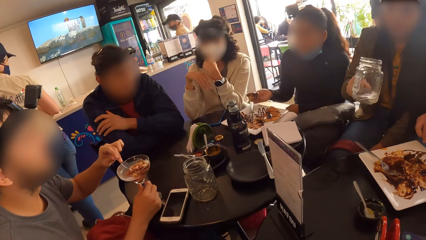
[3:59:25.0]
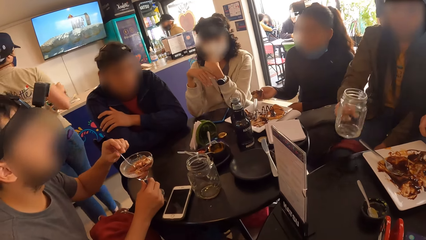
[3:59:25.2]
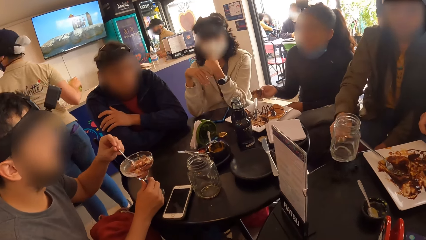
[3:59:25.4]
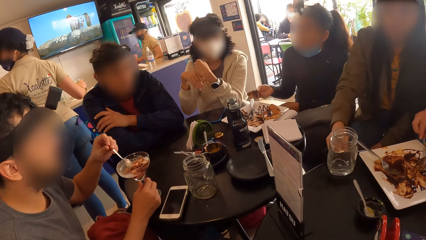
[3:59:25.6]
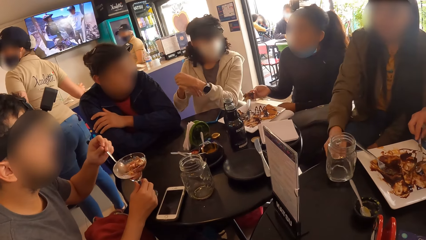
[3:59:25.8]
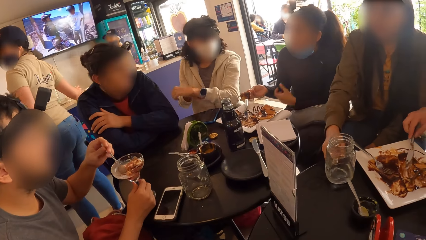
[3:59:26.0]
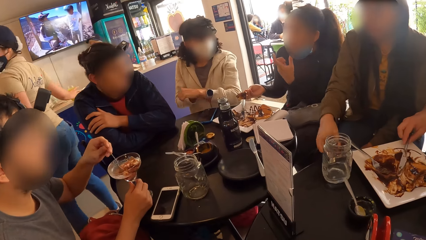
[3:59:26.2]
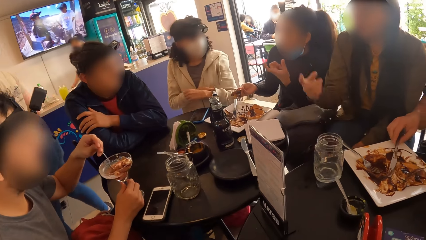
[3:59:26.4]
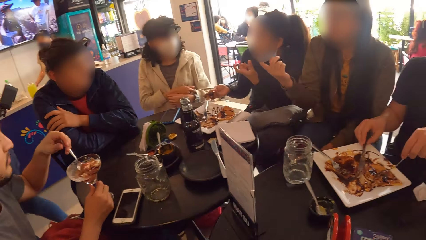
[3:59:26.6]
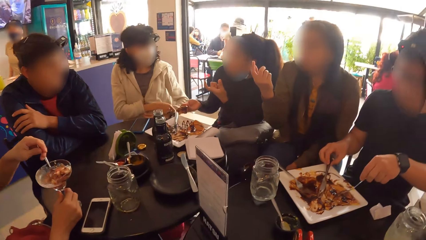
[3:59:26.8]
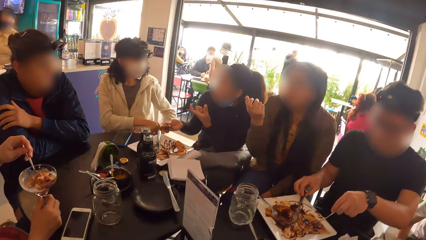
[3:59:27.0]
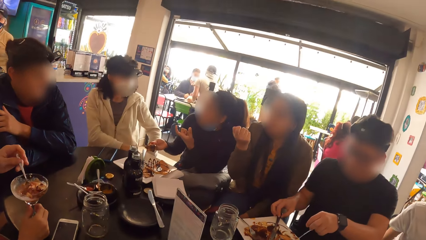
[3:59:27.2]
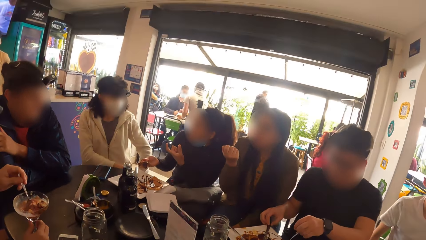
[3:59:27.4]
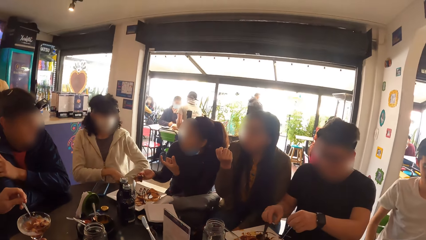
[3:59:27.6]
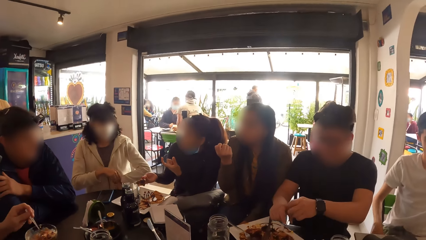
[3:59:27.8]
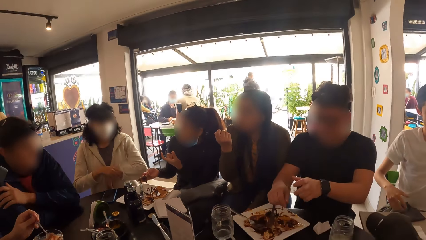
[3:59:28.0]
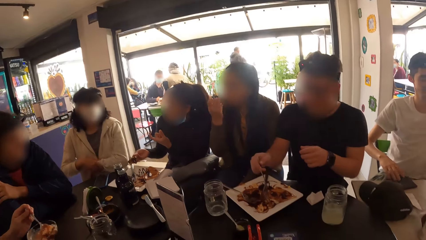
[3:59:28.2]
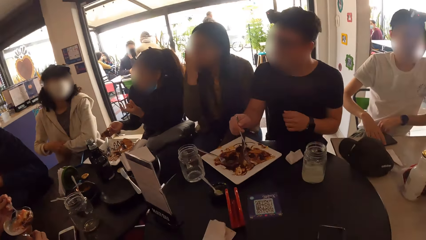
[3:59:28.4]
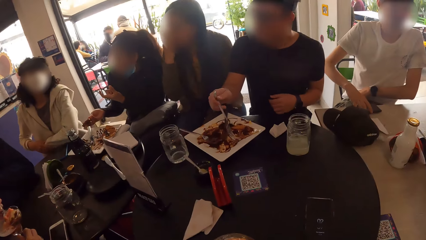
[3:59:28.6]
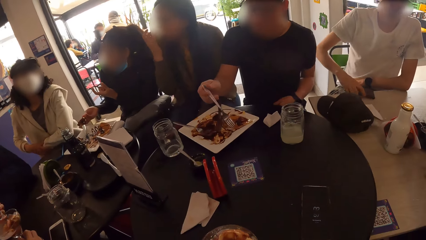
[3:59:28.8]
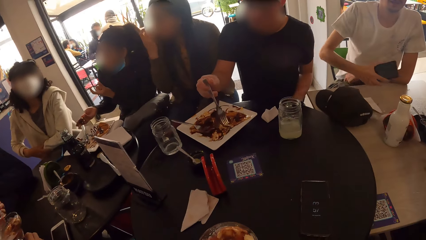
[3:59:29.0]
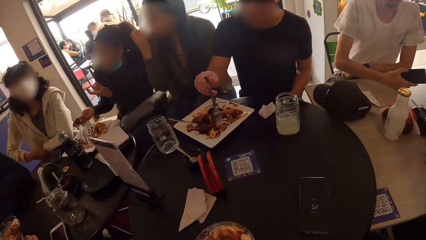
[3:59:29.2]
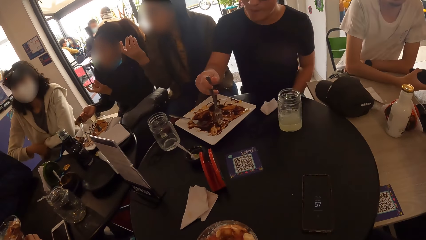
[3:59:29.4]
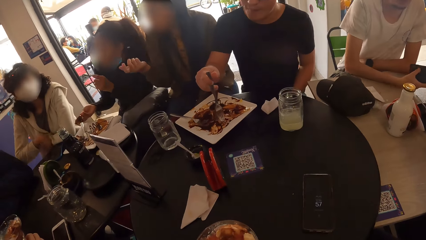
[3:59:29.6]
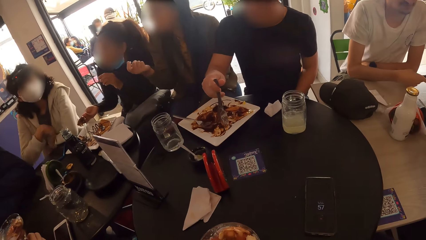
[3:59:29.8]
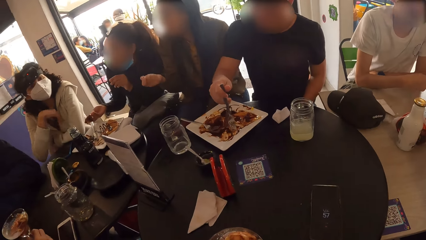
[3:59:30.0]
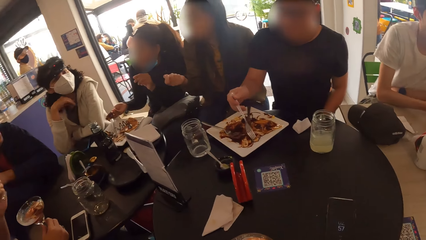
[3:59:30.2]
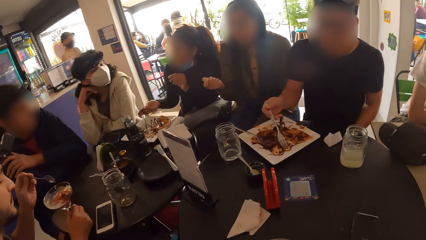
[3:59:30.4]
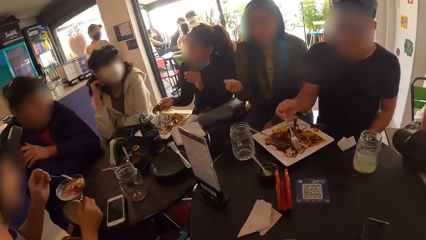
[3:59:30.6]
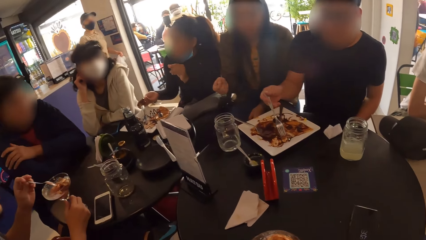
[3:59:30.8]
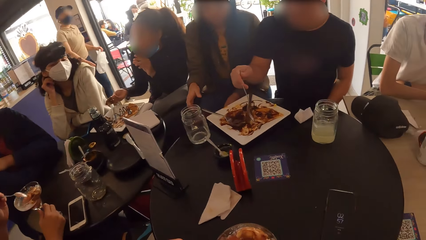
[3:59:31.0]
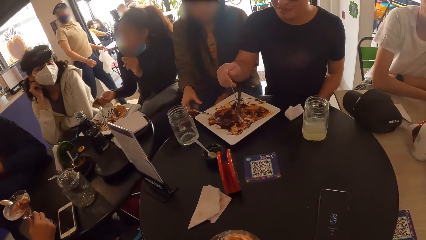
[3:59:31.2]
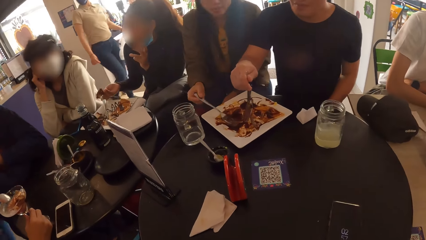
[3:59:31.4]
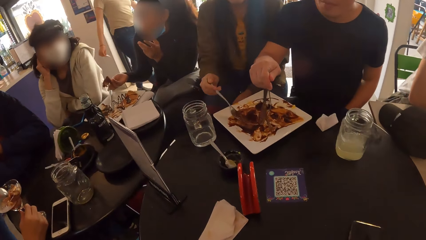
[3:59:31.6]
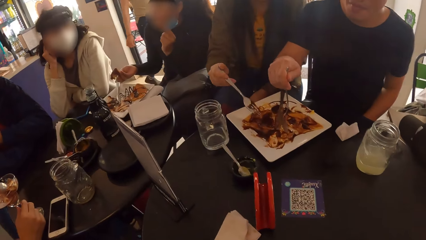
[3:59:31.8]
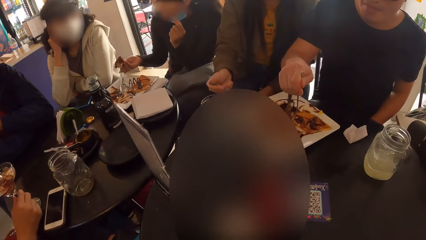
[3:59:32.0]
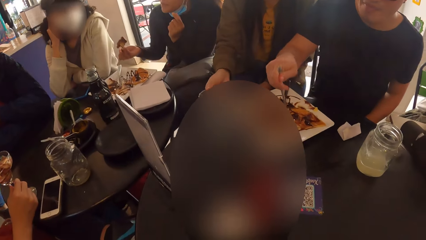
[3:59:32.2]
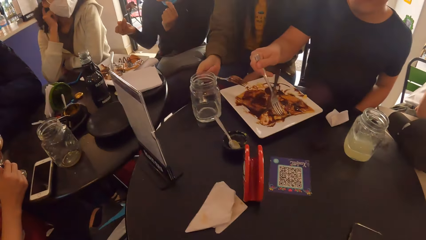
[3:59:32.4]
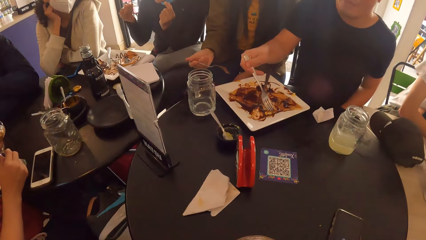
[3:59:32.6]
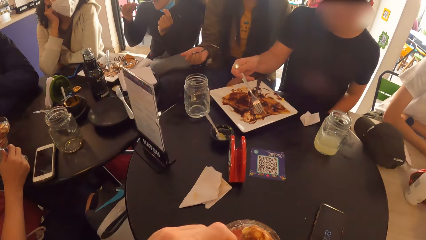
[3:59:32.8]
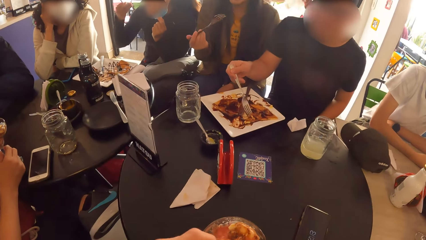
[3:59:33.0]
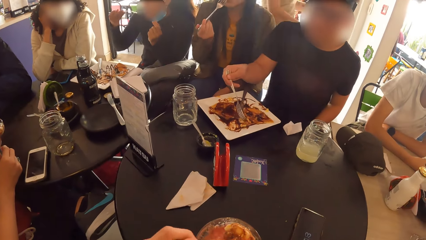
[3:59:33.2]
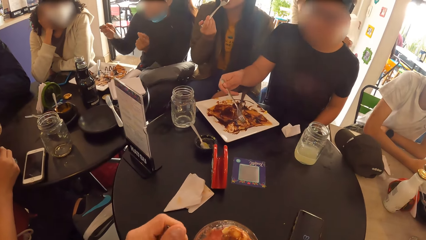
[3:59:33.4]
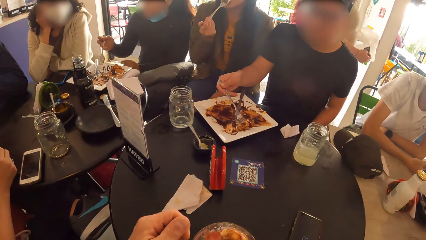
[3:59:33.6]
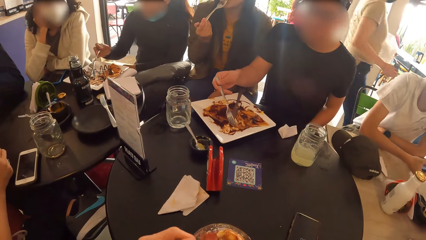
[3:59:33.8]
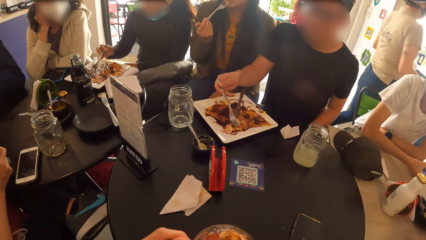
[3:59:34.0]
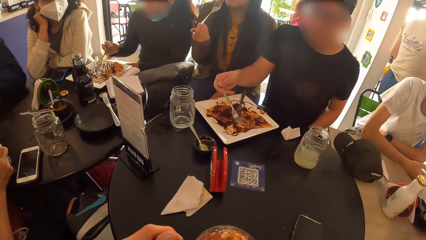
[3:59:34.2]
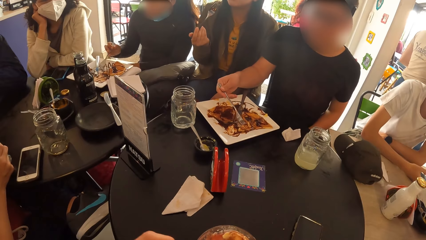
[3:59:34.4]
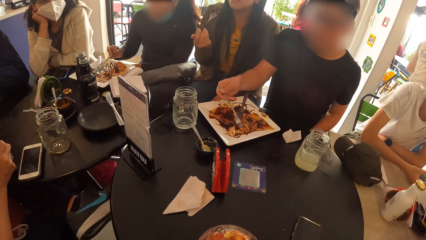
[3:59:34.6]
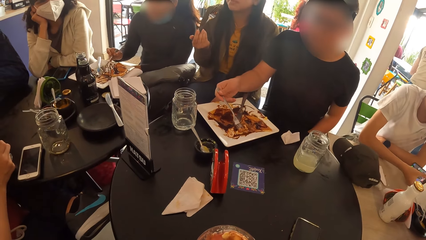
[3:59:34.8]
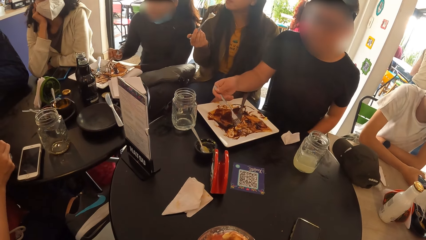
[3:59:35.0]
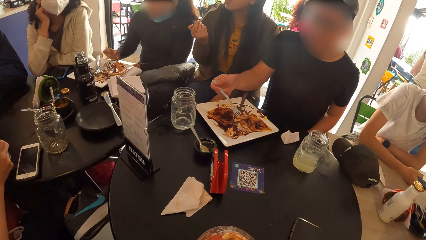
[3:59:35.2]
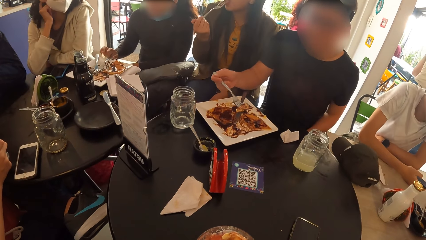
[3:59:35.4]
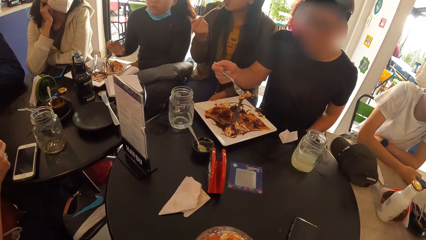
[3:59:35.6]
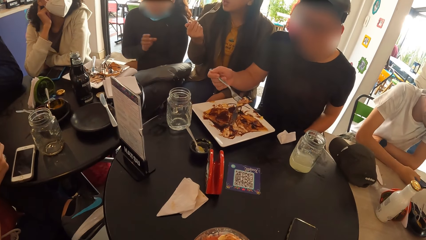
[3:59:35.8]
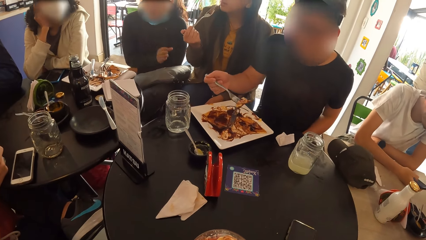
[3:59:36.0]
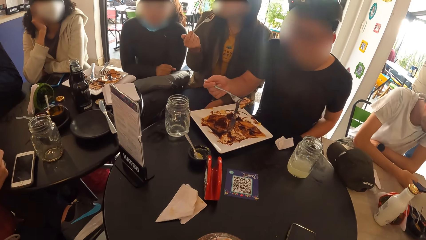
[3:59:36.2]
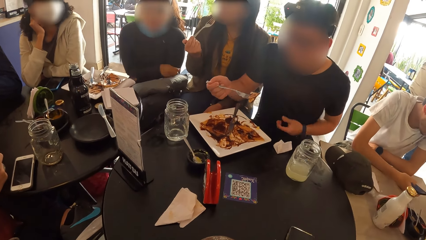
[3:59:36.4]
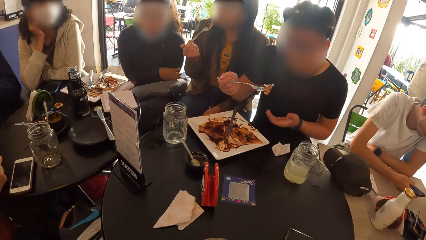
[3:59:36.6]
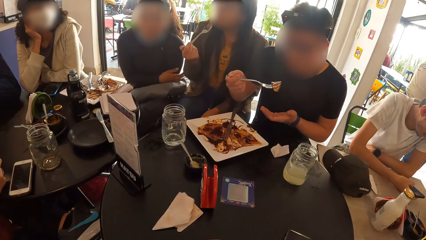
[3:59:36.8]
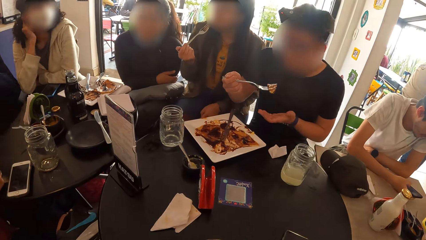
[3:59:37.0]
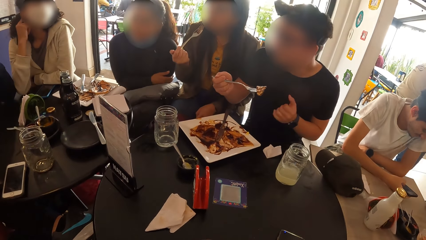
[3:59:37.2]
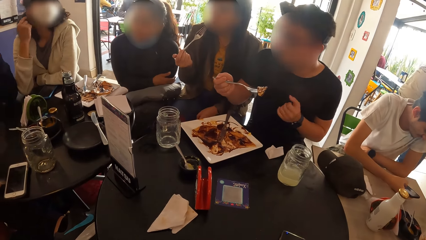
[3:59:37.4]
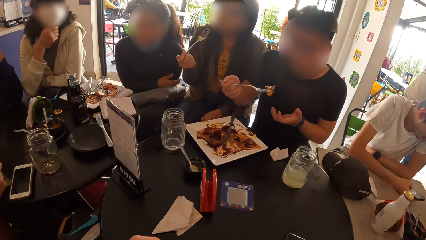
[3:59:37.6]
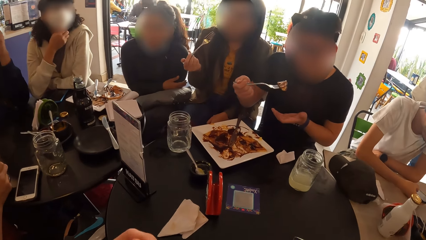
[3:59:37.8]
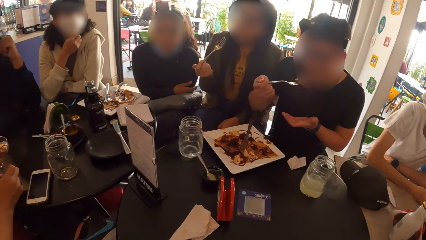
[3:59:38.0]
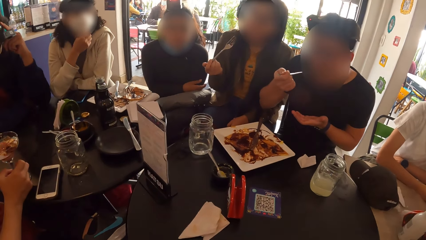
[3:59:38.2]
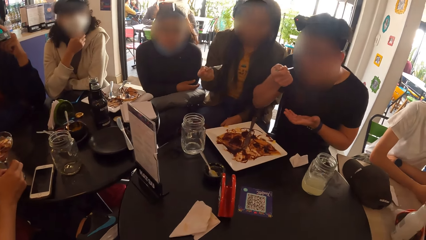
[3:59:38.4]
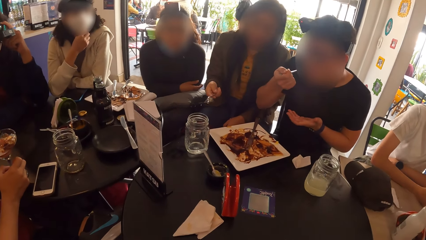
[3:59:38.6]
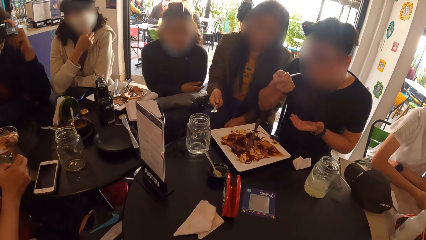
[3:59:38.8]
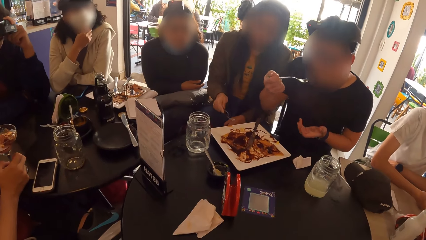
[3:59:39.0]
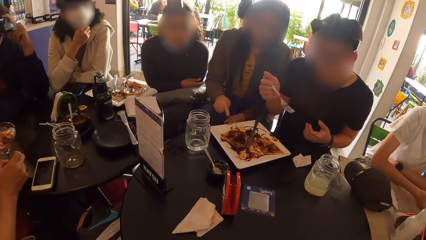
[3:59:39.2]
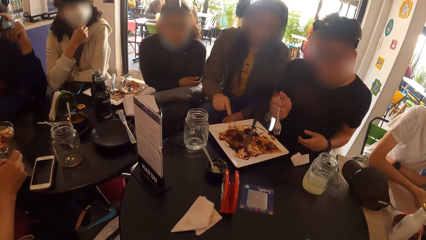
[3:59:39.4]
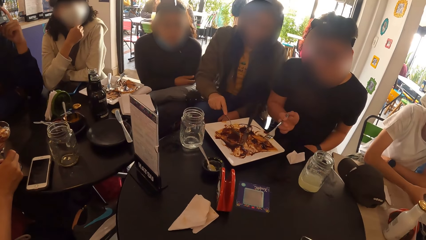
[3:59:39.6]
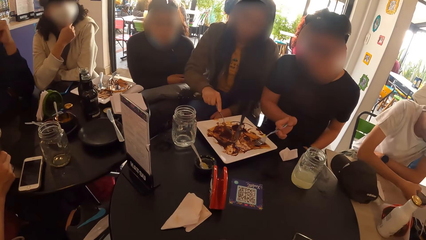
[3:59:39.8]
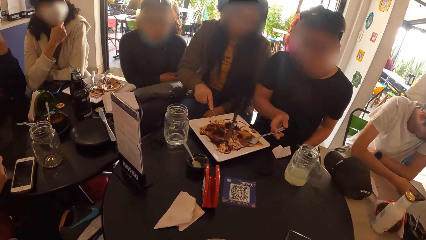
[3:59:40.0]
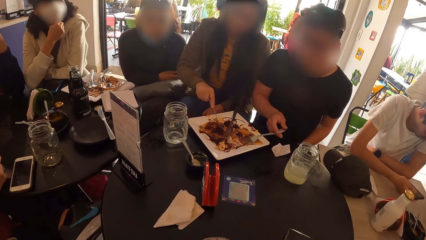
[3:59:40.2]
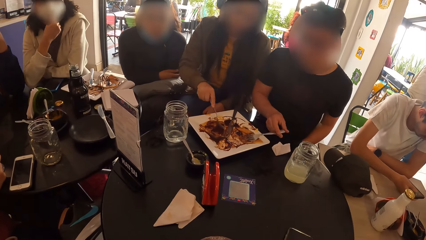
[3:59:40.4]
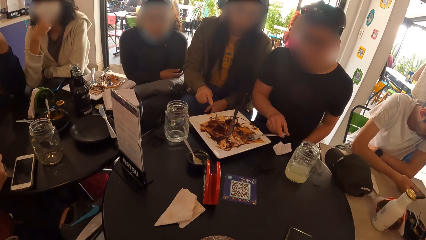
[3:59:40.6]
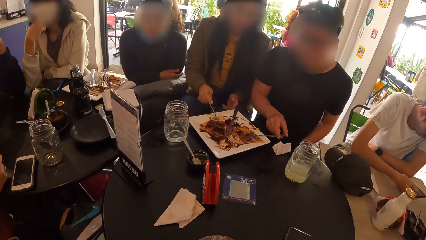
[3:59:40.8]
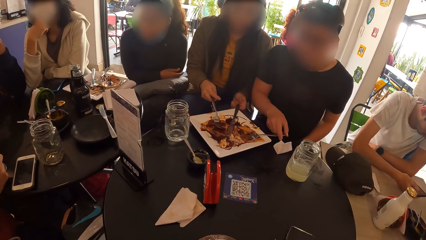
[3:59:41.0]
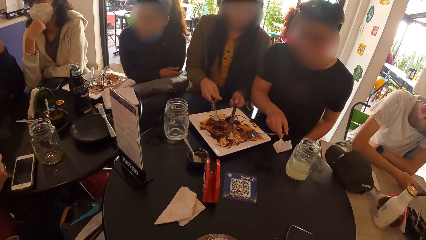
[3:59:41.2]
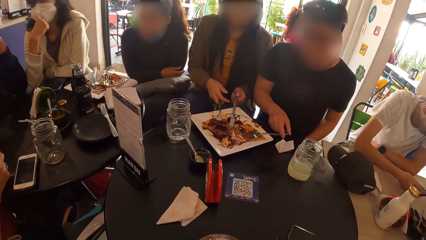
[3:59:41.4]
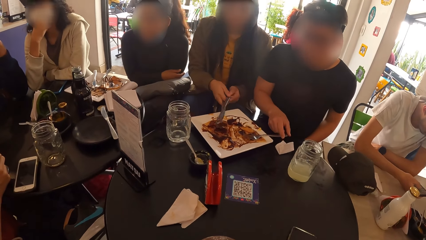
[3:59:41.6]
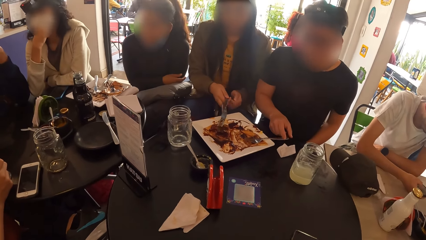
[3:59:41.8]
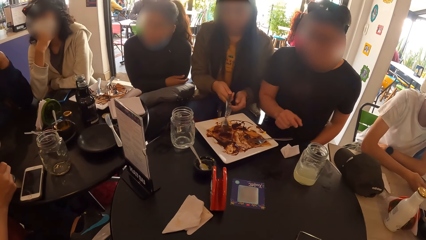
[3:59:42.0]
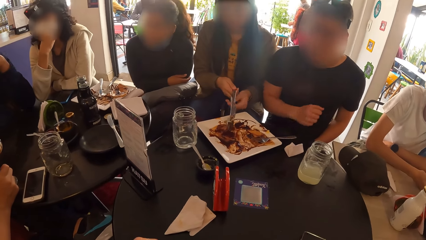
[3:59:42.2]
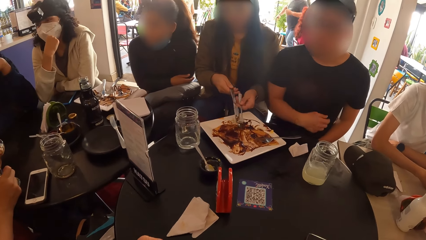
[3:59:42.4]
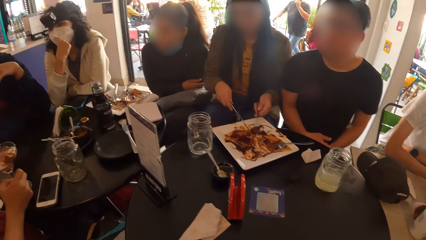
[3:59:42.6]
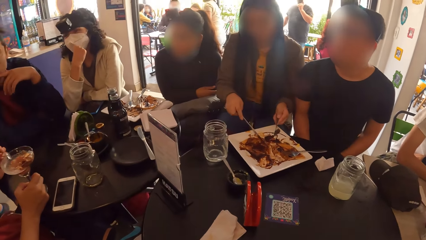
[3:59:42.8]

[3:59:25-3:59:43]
The woman drops the cup on the table with her right hand. The man drops the knife on the plate on the table with his right hand. The man passes the fork from his left hand to his right hand. A boy picks a phone from the table with his right hand. The woman picks the fork from the plate on the table with her right hand. The woman eats taco from the plate on the table with the fork in her right hand. Another woman eats taco from the plate on the table with the fork in her right hand. The other woman drops the fork on the plate on the table with her right hand. The camera wearer eats. The man eats taco from the plate on the table with the fork in his right hand. The man drops the fork on the plate on the table with his right hand. The first woman picks the knife from the plate on the table with her left hand. The first woman passes the knife from her left hand to her right hand.
